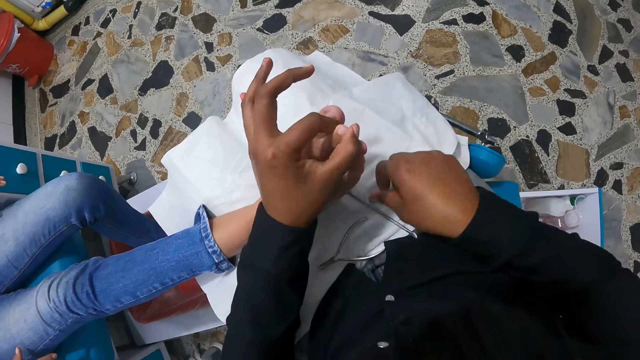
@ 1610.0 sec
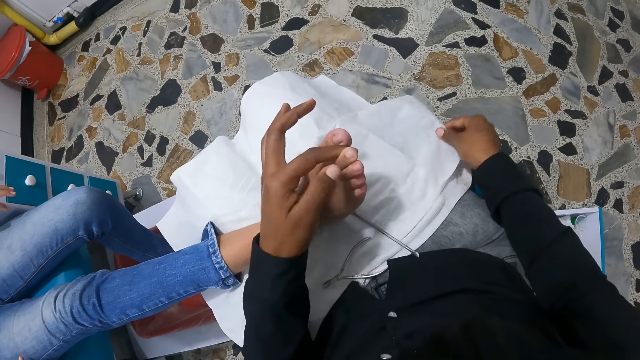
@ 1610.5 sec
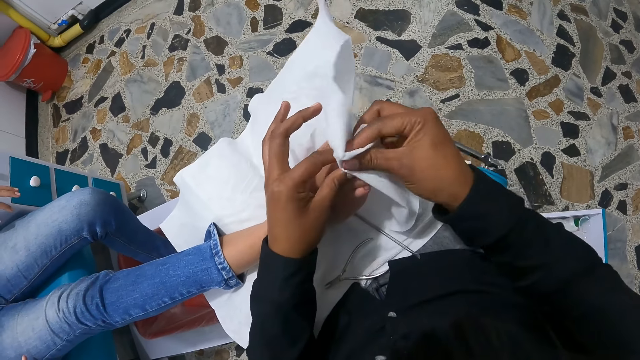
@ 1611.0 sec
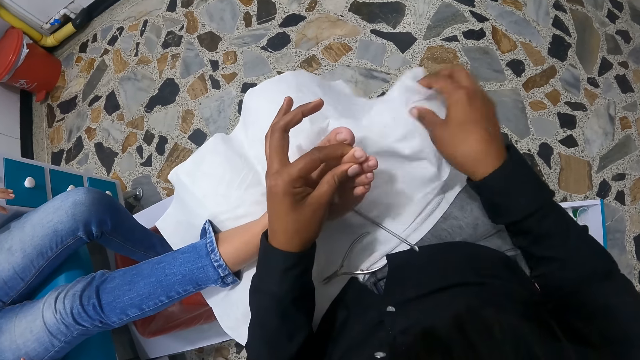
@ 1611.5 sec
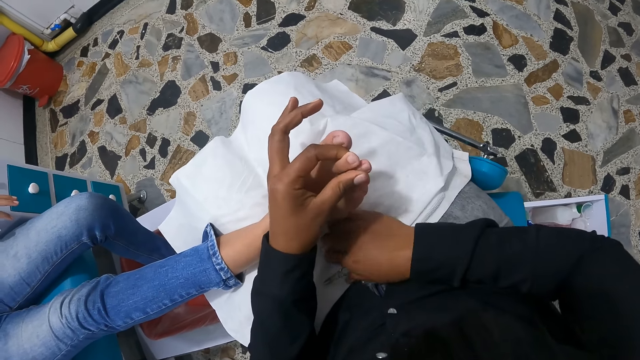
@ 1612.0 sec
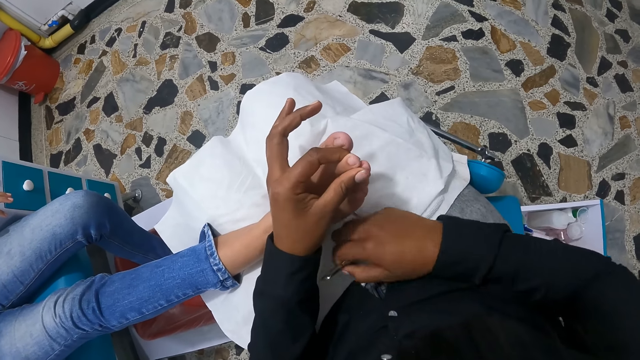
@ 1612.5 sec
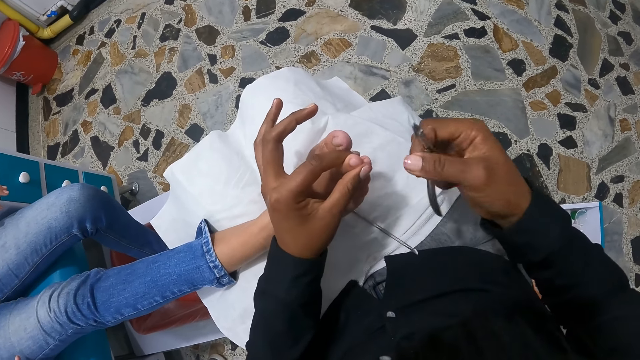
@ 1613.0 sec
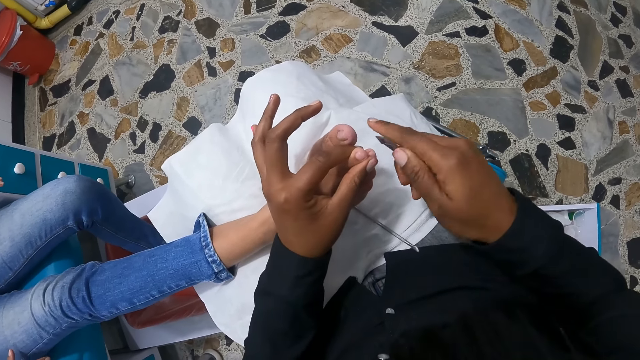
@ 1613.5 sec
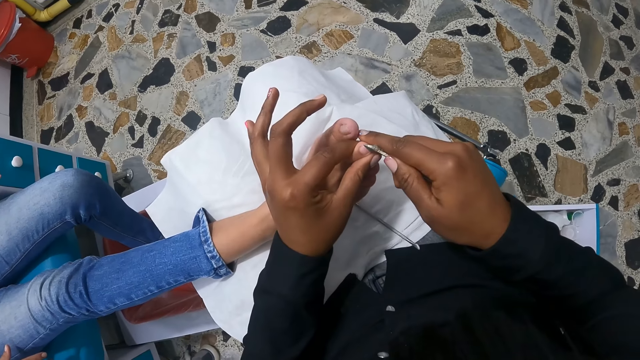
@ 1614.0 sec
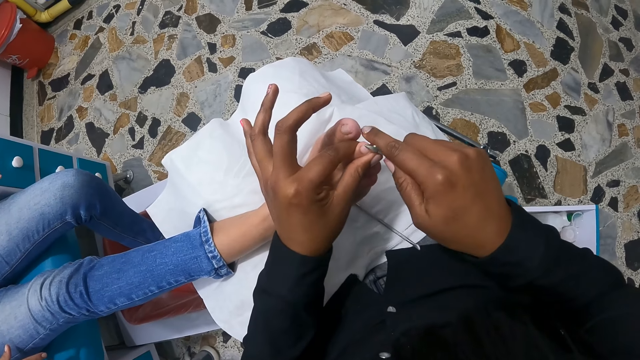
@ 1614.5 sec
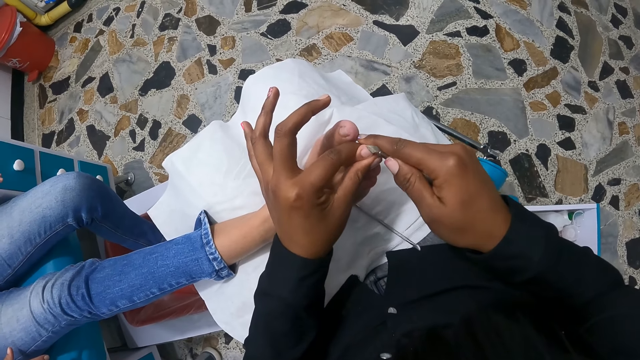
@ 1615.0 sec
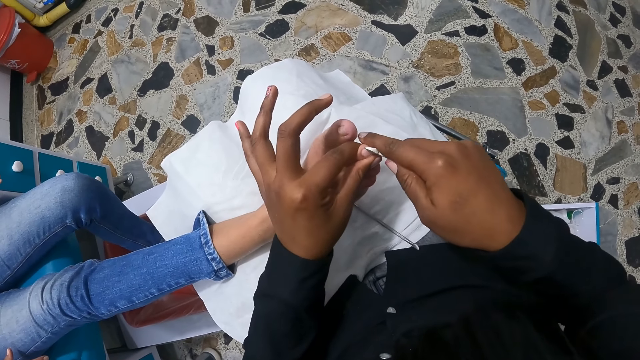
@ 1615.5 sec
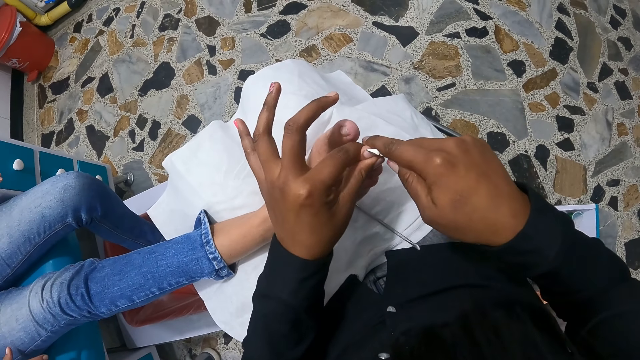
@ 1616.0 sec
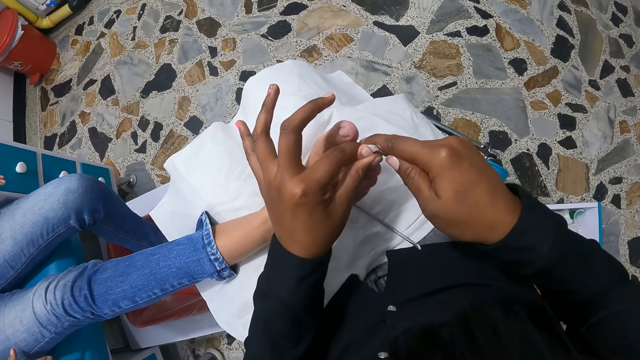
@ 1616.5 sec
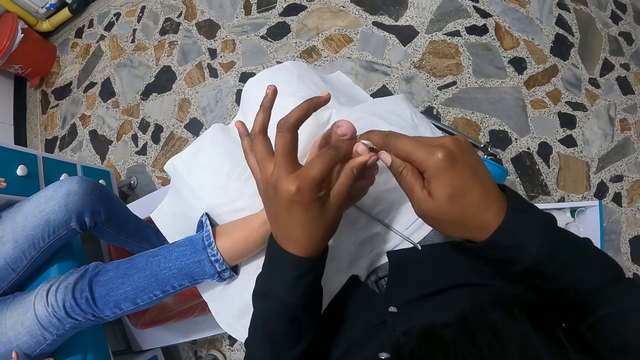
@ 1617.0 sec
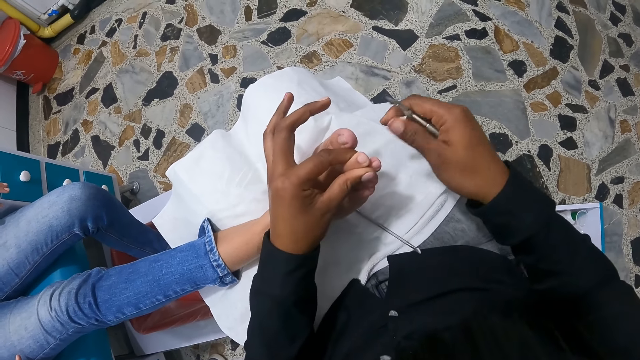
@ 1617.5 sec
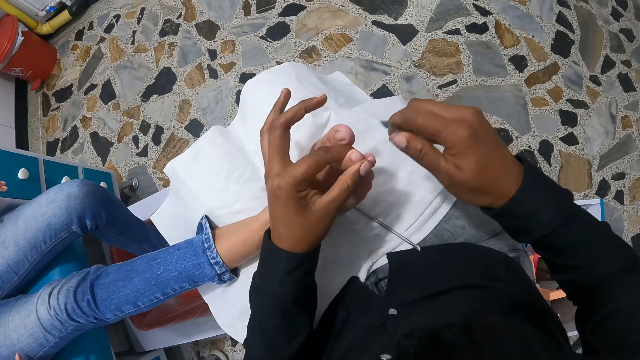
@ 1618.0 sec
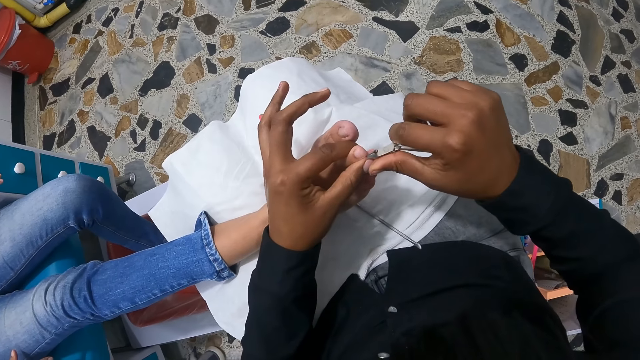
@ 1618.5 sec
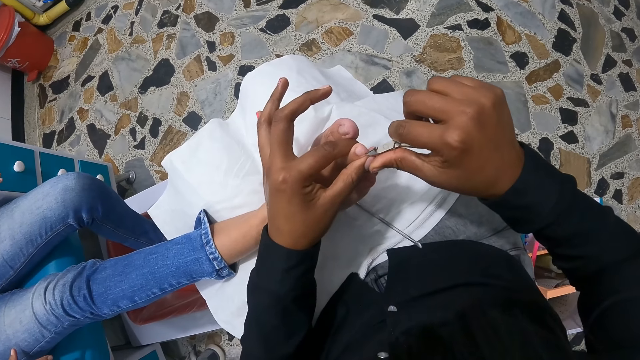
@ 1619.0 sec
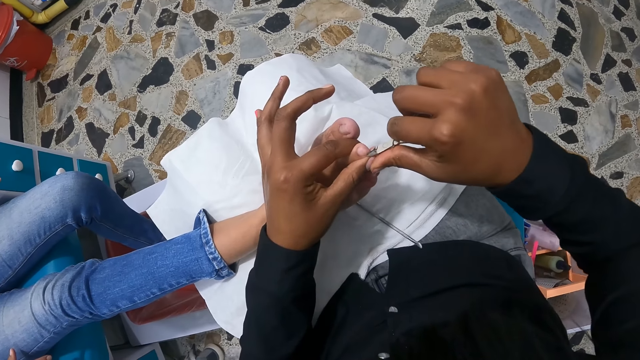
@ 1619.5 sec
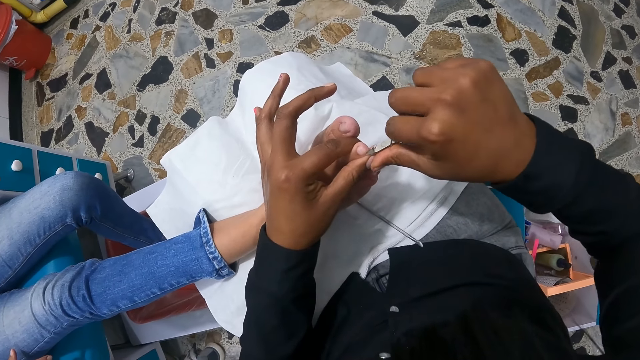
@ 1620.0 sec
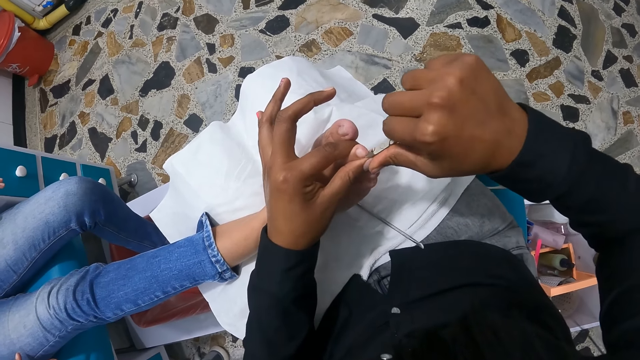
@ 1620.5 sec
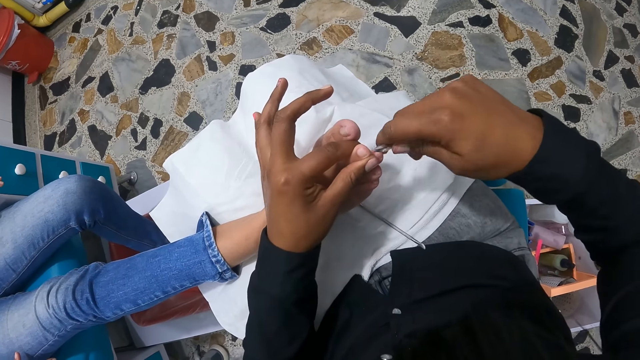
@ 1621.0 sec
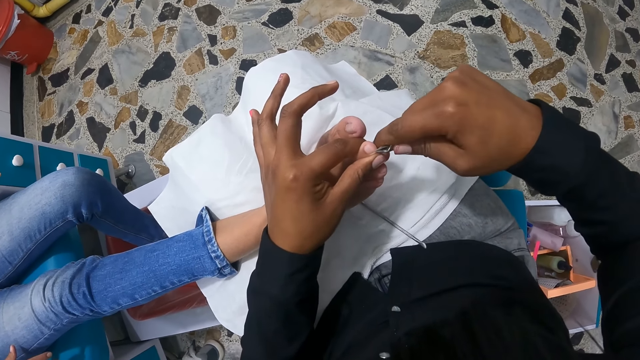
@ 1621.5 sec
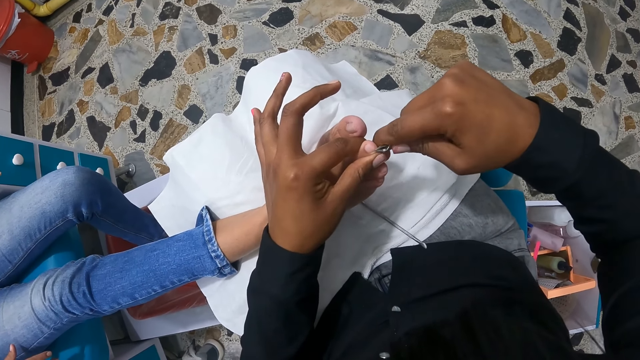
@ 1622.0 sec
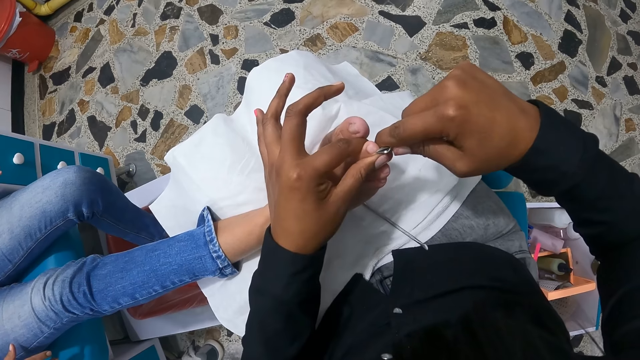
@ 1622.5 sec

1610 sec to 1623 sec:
The camera wearer drops the cuticle pusher on her legs with her right hand. She picks the paper towel with her right hand. She cleans the toe of the woman with the paper towel with her right hand. She drops the paper towel on her legs with her right hand. She picks the cuticle nipper from her legs with her right hand. She nips the toenail of the woman with the cuticle nipper in her right hand. She scrubs the toe. She cleans the toenail of the woman with her right hand. She nips the toenail of the woman with the cuticle nipper in her right hand.

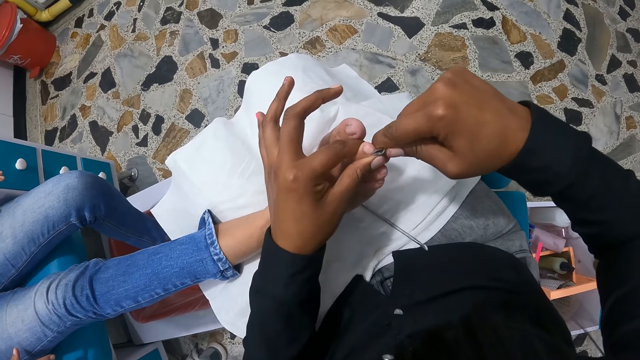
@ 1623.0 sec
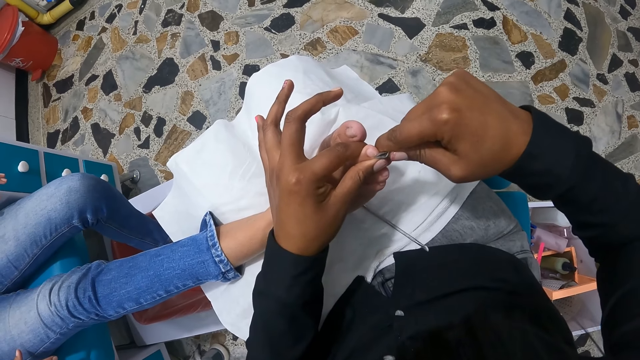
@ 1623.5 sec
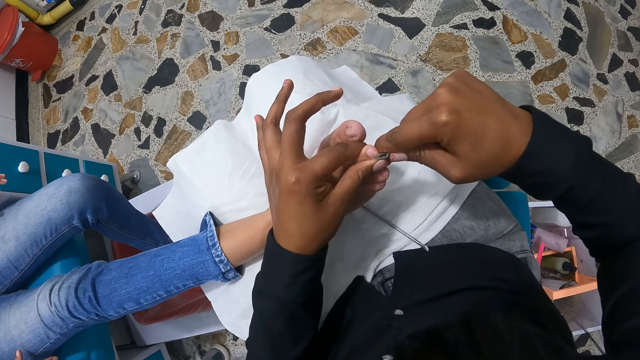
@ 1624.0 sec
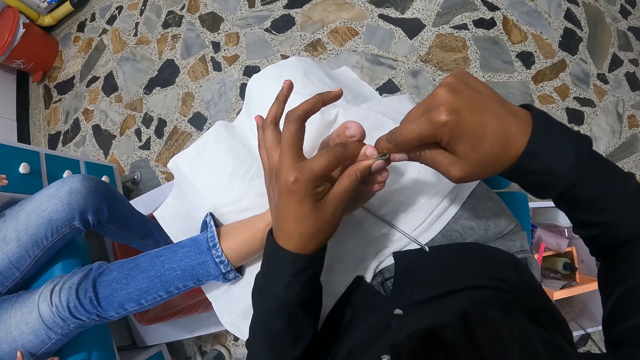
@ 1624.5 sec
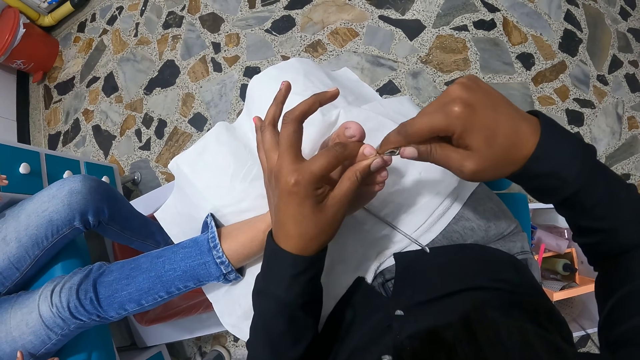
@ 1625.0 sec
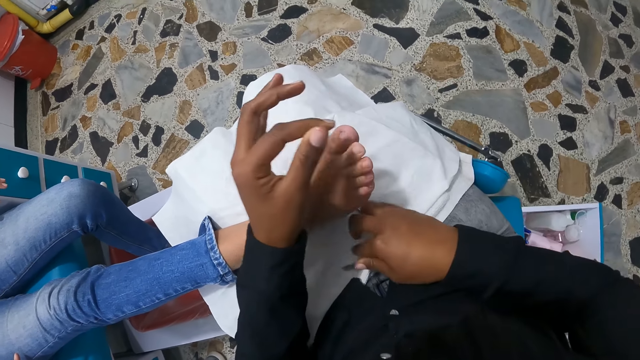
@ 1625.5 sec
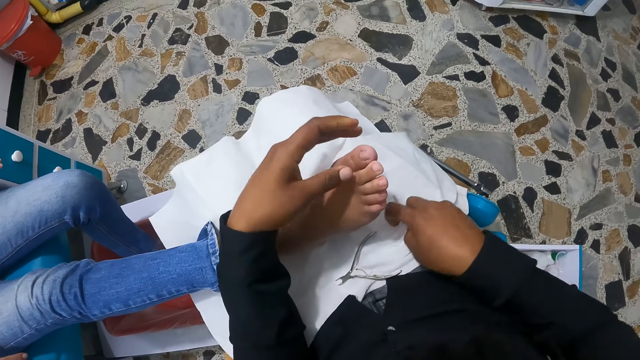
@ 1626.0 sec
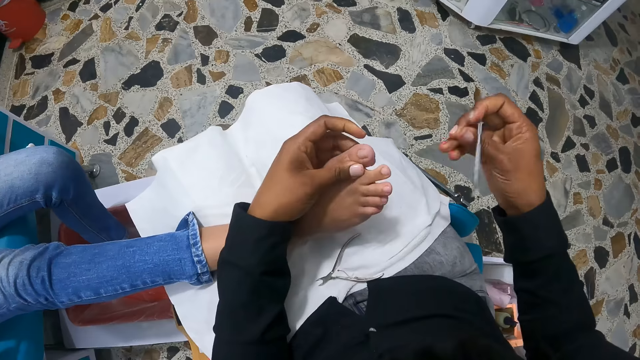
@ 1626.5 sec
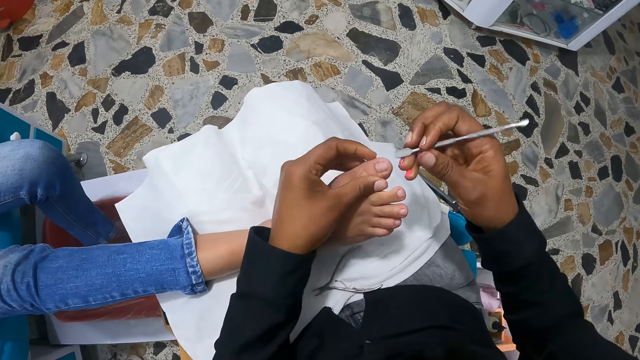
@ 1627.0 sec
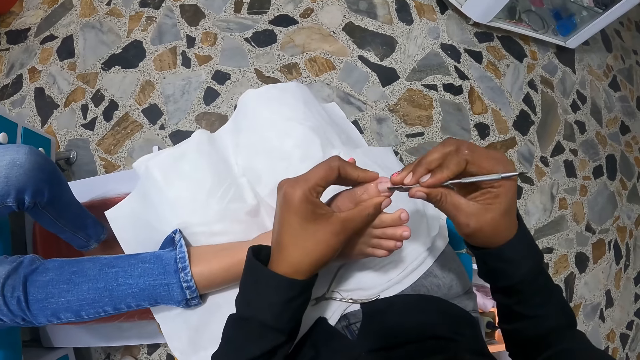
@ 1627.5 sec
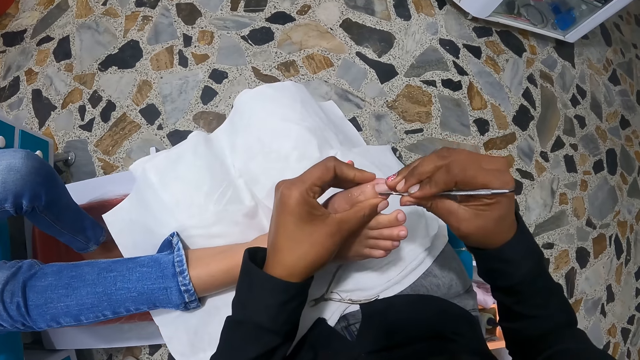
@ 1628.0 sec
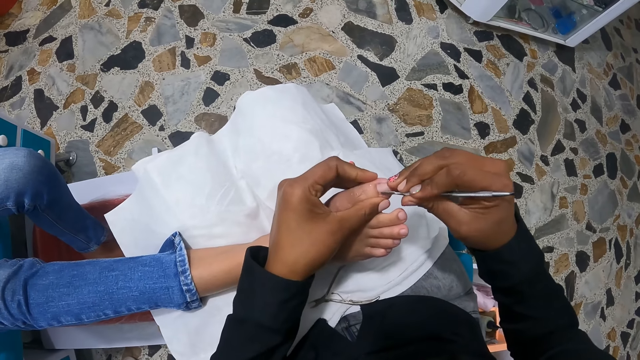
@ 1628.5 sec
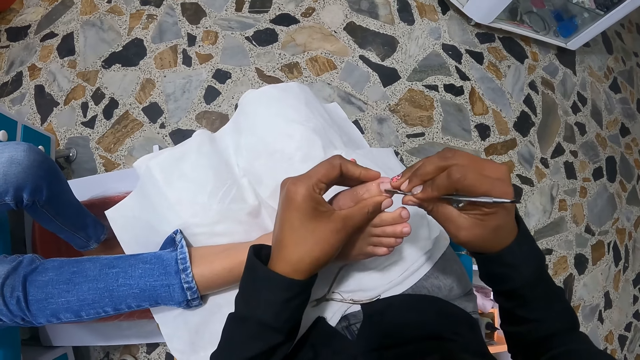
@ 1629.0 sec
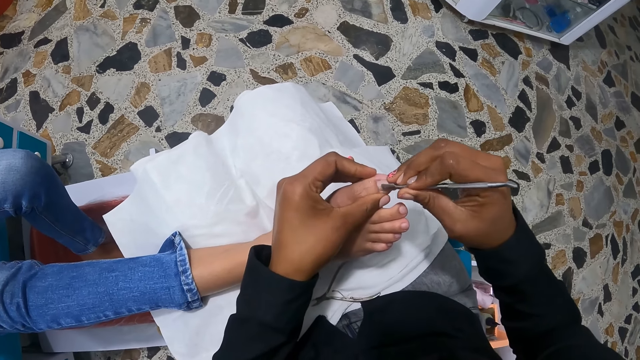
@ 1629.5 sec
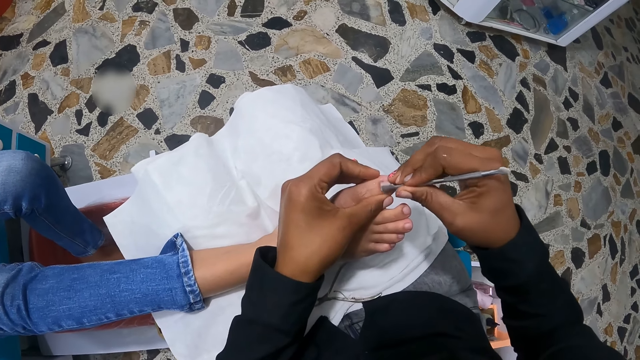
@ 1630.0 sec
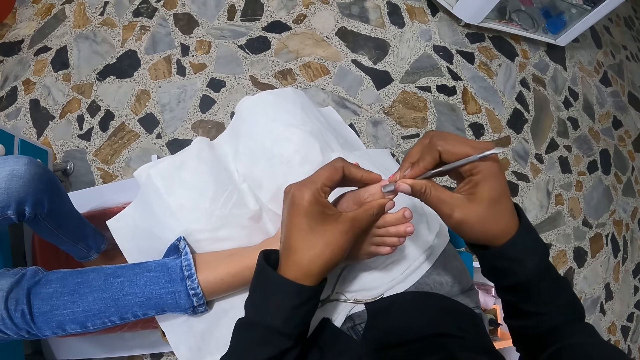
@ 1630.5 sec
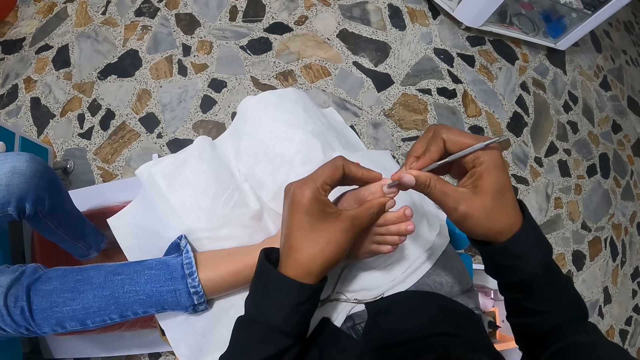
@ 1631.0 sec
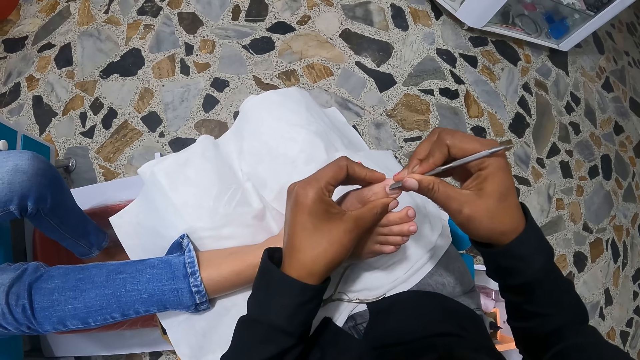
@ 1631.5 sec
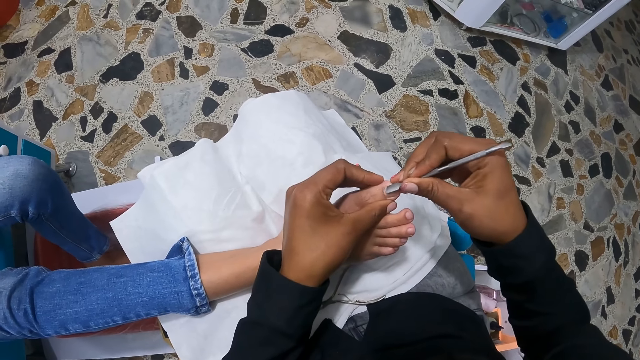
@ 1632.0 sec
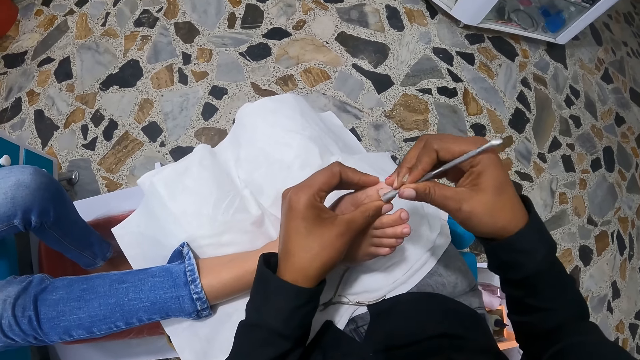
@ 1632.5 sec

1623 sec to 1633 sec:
The camera wearer drops the cuticle nipper on her legs with her right hand. She picks the cuticle pusher from her legs with her right hand. She holds a toe of the woman with her right hand. She scrapes the toenail of the woman with the cuticle pusher in her right hand. She scrubs the toe.
